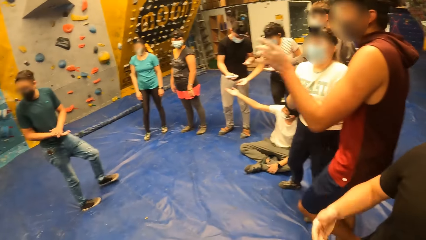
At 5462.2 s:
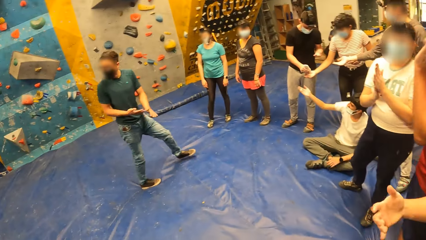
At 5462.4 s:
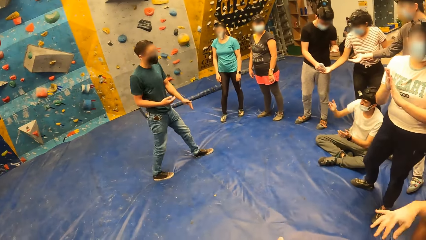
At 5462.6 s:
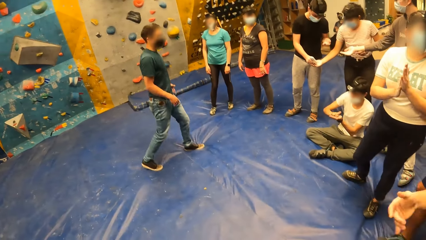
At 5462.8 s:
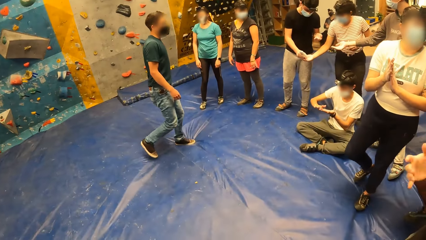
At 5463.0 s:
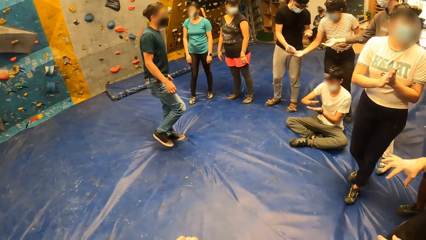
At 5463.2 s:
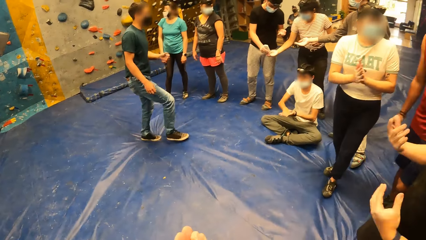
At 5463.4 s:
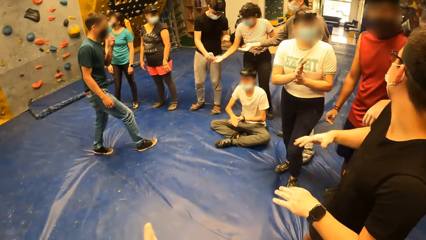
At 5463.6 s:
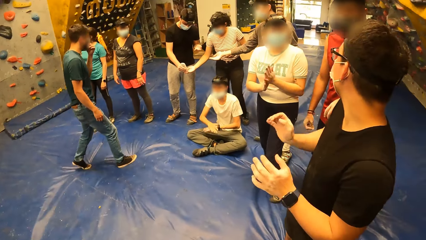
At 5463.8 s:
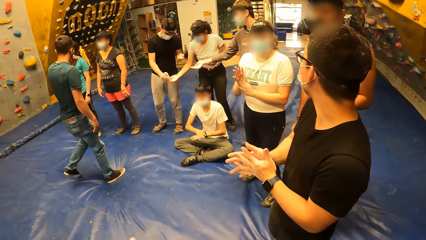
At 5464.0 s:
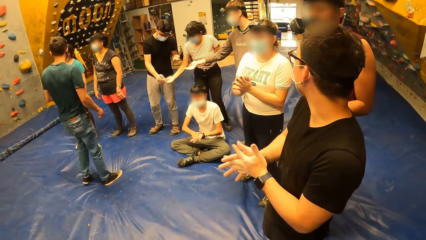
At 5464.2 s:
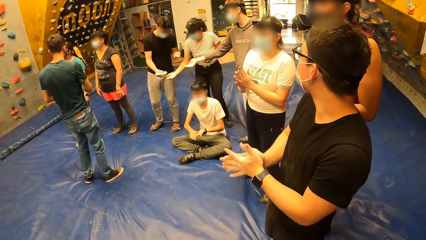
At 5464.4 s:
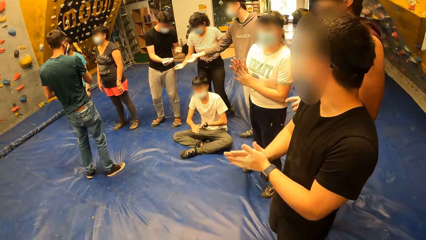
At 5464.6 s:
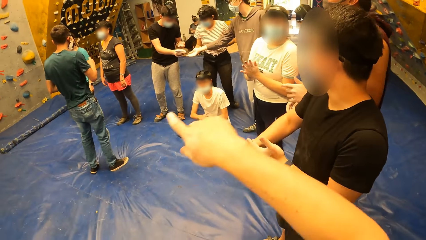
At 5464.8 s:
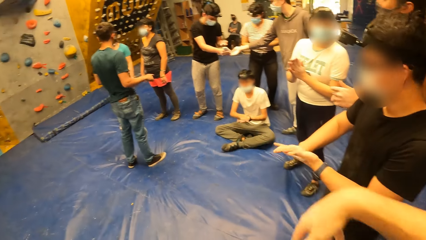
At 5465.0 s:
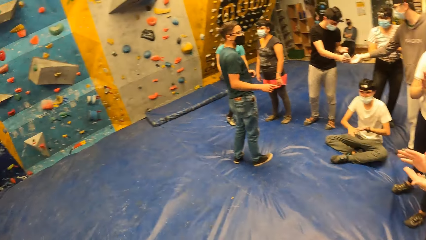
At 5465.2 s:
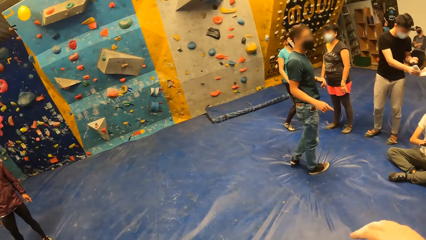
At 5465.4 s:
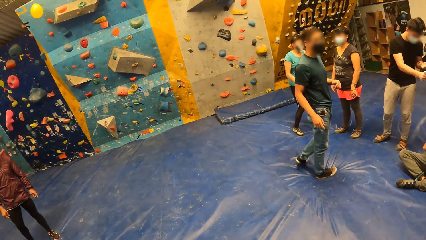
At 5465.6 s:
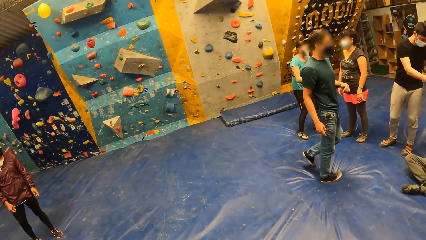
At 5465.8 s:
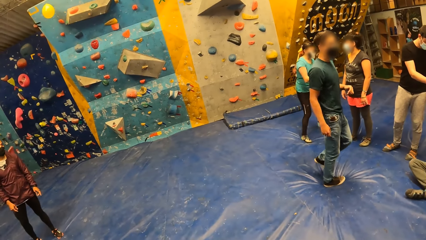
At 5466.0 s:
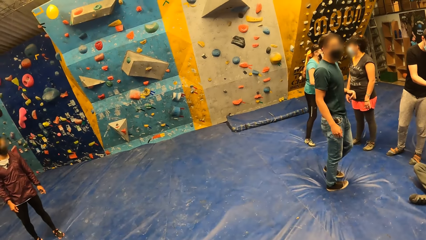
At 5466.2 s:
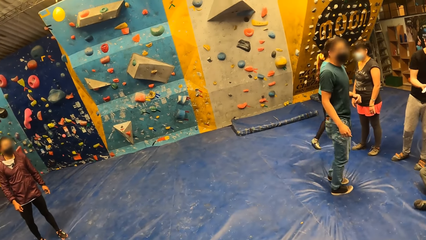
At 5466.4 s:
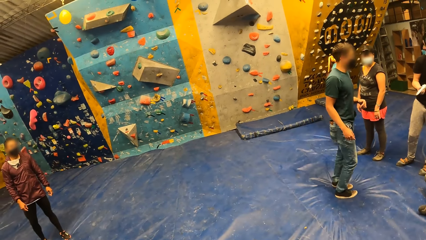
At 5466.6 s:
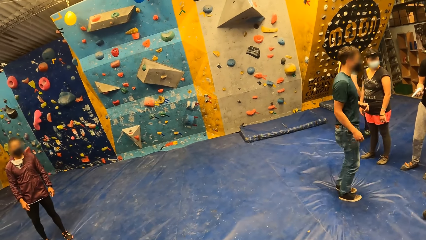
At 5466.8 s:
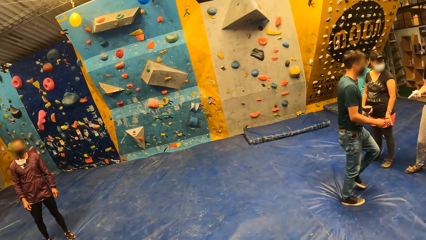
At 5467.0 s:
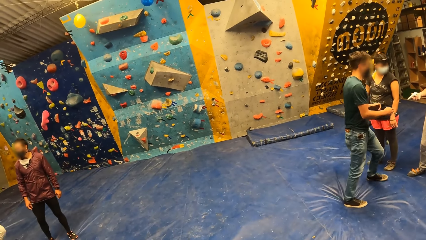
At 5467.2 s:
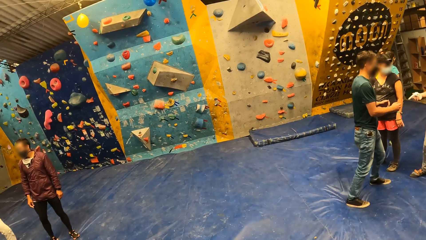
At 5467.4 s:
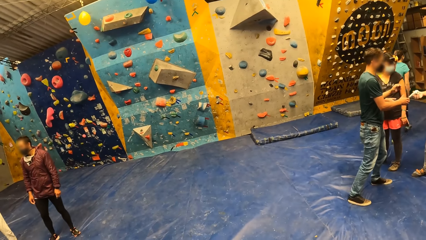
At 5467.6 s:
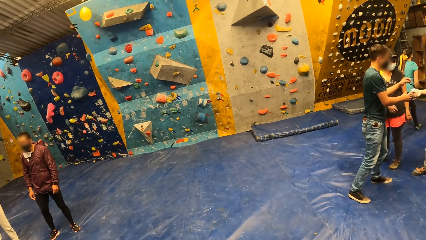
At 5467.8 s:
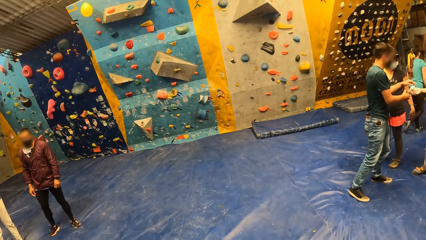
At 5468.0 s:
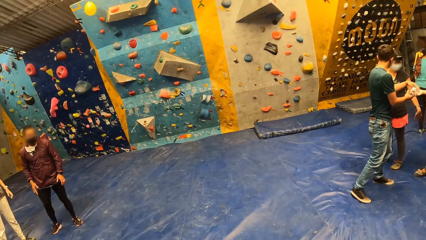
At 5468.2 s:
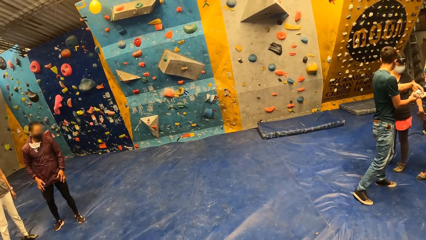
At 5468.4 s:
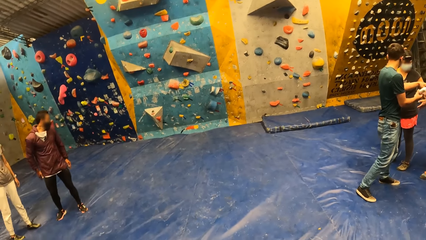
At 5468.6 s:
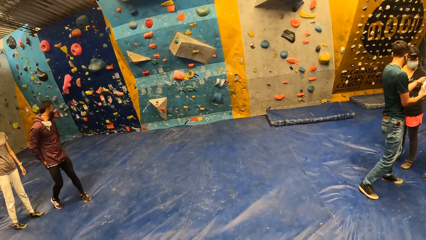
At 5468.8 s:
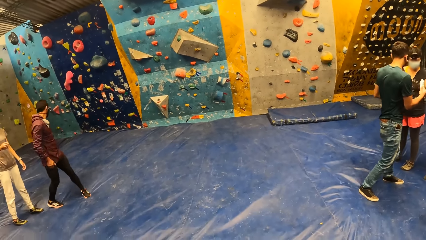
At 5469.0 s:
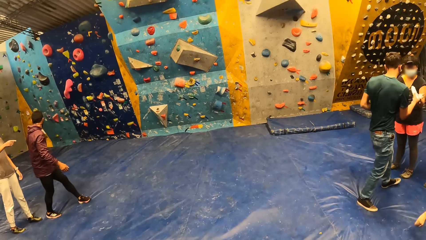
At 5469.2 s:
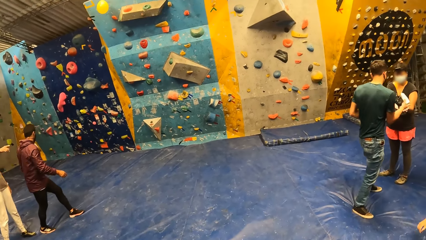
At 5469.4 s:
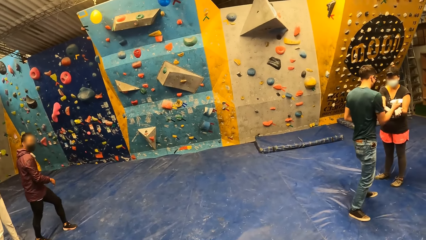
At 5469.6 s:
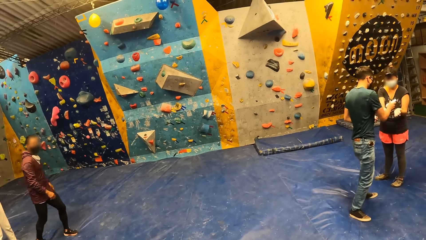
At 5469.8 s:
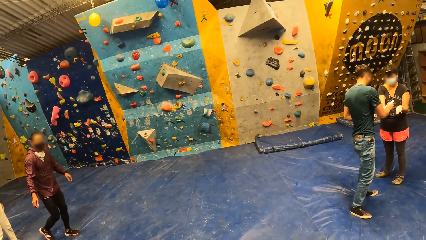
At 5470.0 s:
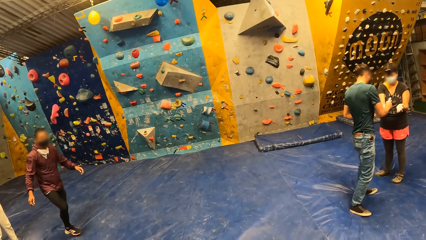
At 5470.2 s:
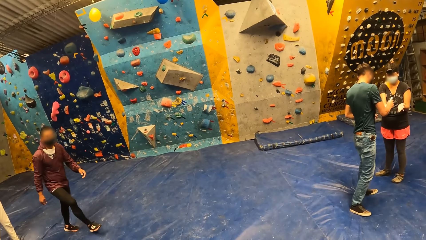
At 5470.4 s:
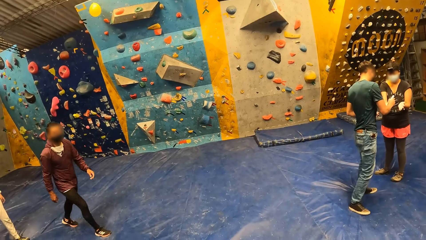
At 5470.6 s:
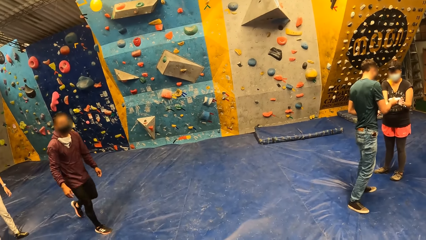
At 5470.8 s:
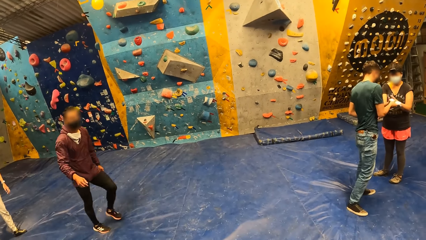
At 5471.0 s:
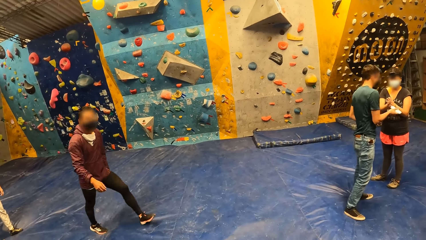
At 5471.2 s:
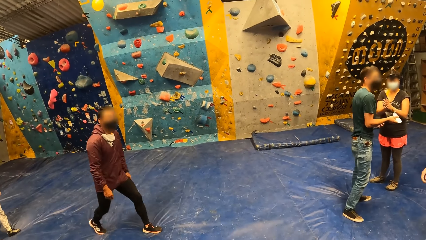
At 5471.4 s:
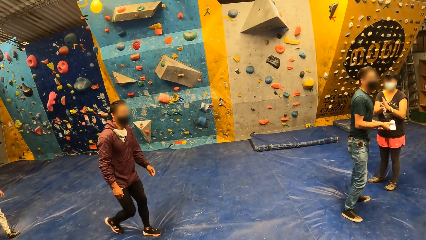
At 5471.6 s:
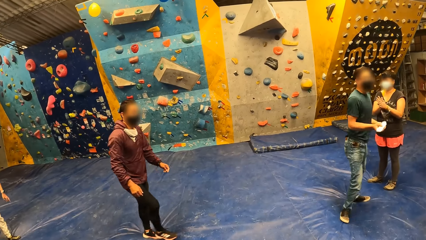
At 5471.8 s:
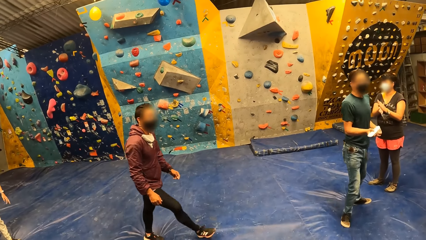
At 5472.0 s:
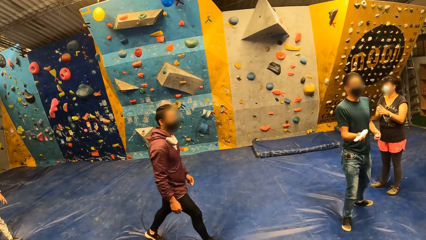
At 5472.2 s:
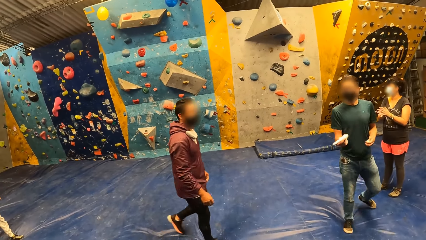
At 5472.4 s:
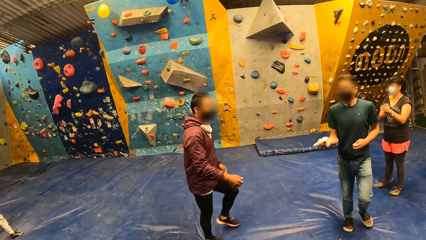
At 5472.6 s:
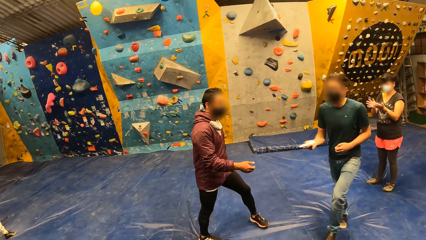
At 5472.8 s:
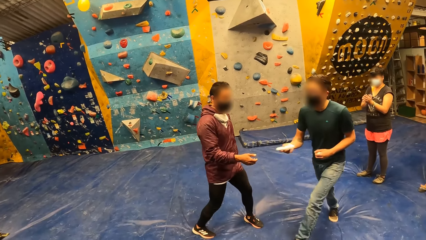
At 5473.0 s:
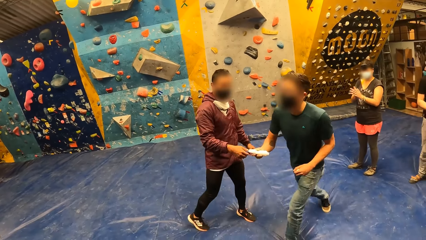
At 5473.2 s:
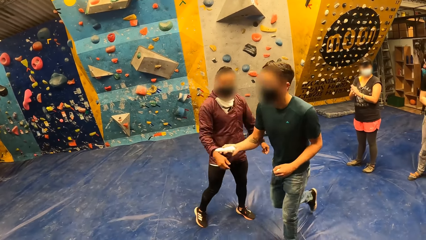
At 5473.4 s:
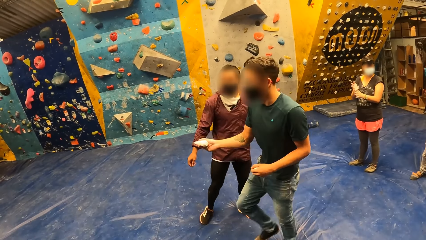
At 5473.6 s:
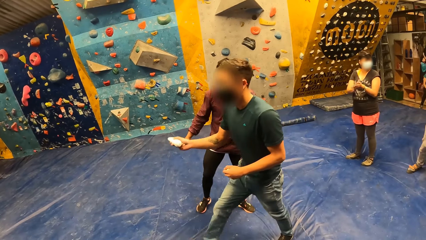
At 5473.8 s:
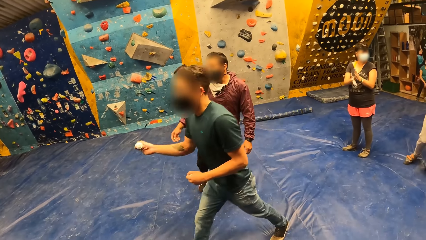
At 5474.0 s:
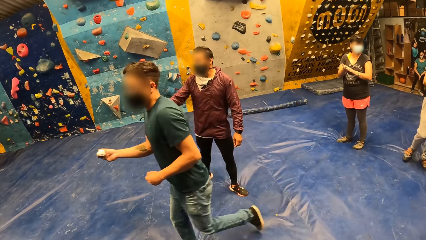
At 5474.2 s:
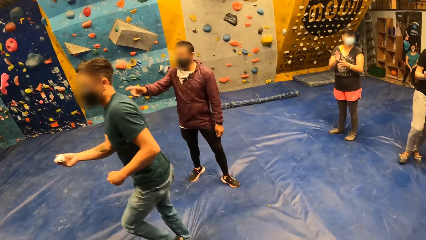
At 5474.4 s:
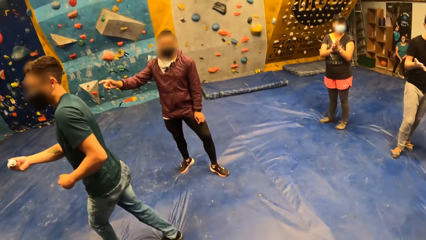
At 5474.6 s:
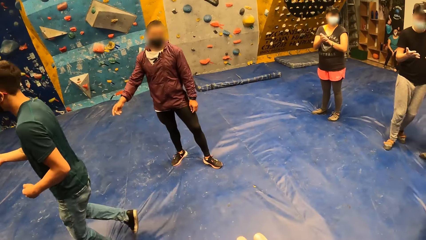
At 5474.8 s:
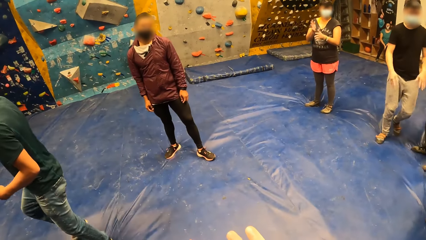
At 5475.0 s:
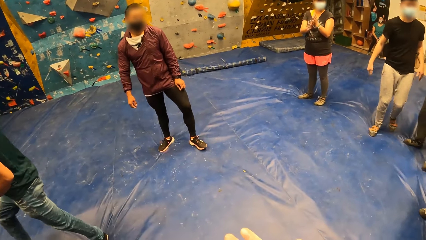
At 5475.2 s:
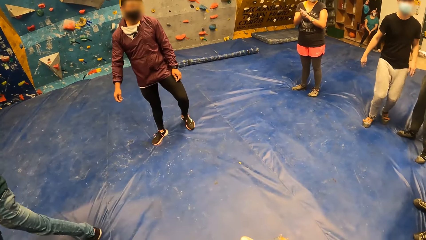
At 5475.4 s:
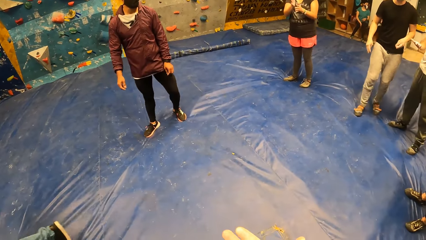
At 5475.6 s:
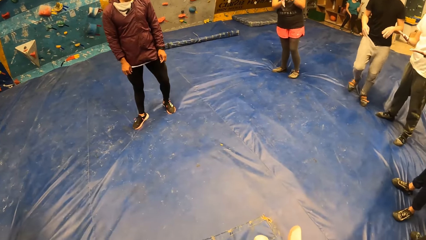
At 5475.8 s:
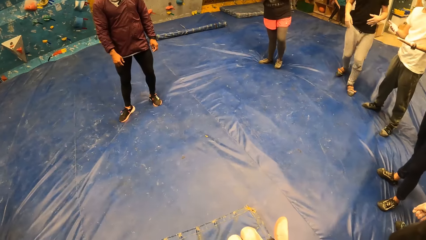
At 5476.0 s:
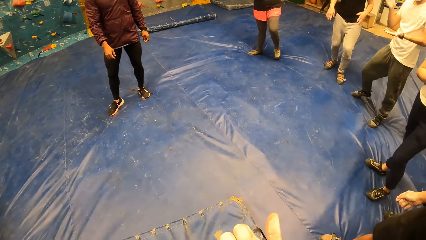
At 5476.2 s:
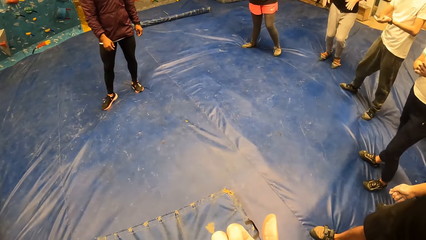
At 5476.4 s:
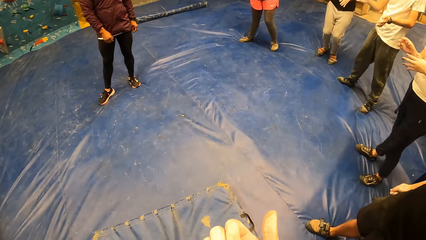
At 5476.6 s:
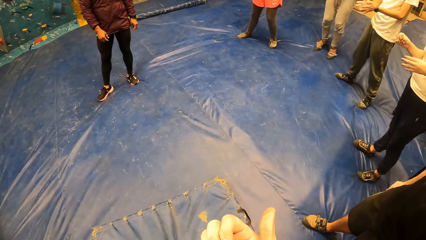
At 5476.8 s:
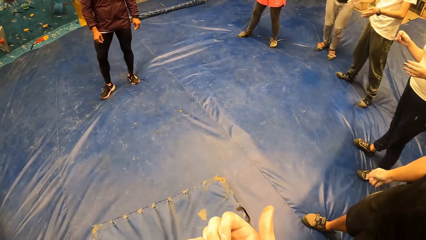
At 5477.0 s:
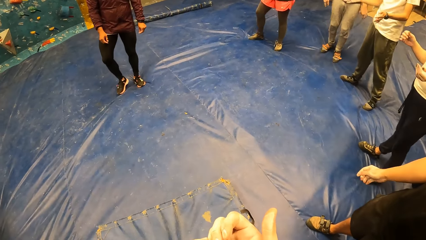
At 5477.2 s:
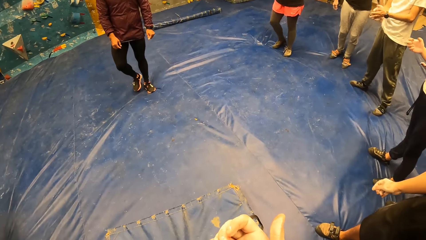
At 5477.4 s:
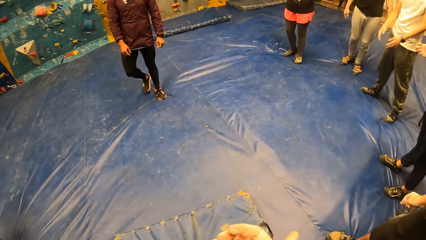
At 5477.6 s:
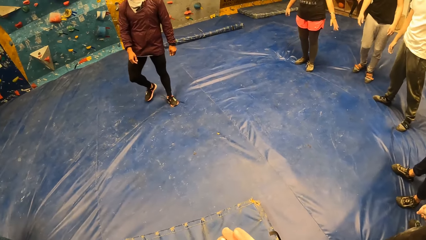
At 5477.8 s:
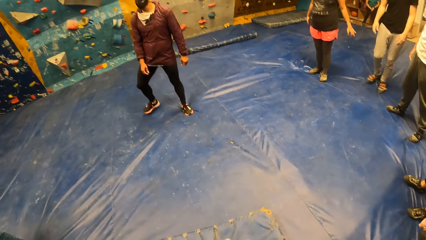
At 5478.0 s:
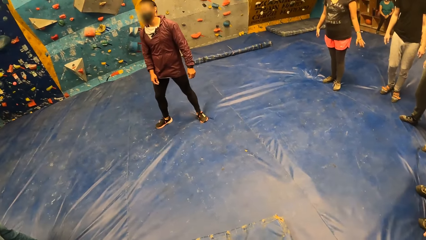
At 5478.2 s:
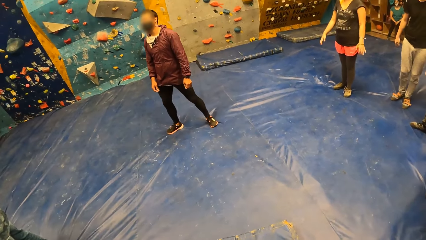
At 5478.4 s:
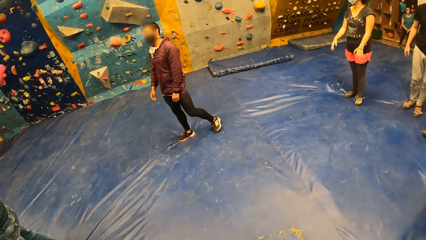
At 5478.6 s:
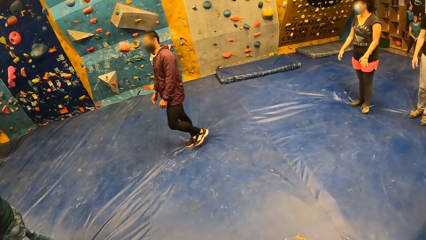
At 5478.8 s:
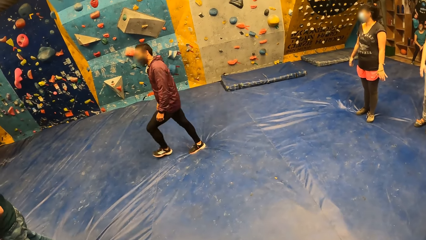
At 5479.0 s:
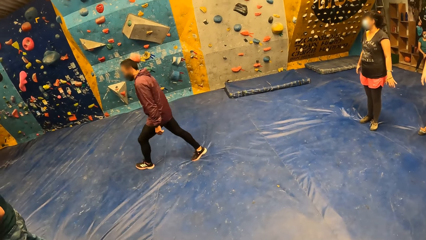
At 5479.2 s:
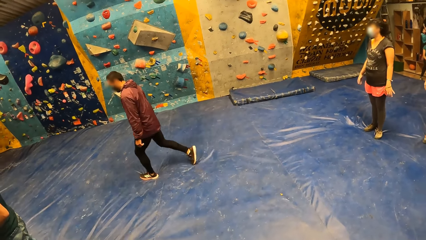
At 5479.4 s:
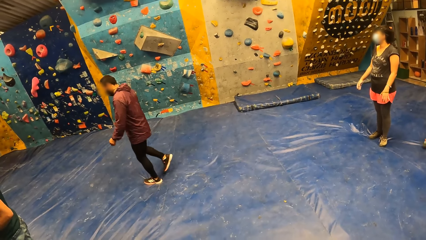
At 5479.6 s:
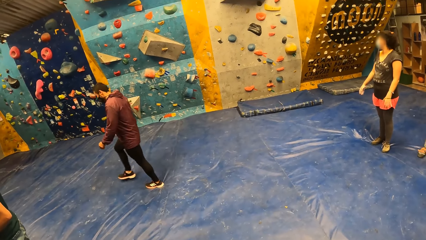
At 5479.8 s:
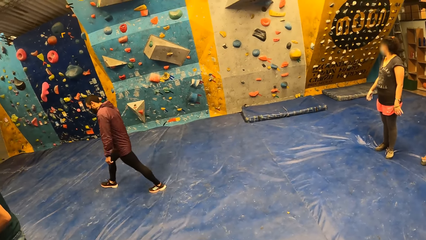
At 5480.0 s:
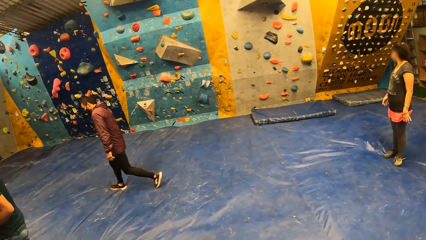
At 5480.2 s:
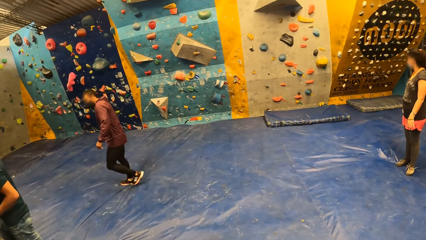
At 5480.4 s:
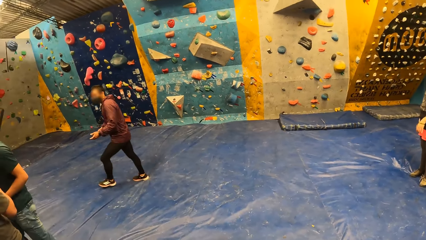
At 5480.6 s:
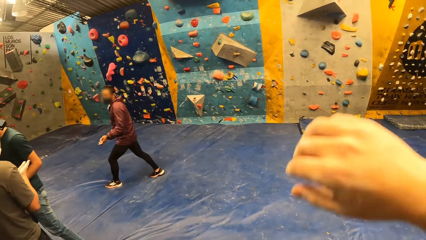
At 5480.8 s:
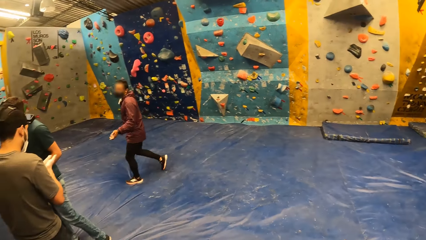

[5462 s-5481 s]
A man rubs the lotion in both hands. A second man applies the lotion on the right hand of a woman with his right hand. The second man applies the lotion on the right hand of a third man with his right hand. A fourth man collects the bottle of lotion from the second man with both hands. The fourth man applies the lotion on the right hand of another woman with his right hand. The other woman rubs the lotion in both hands.
